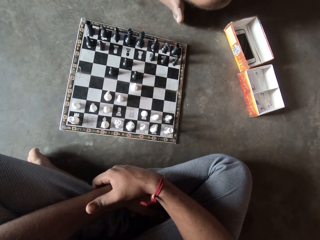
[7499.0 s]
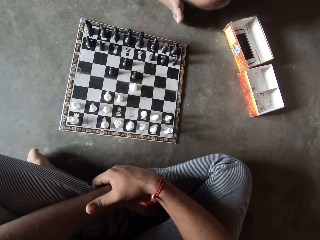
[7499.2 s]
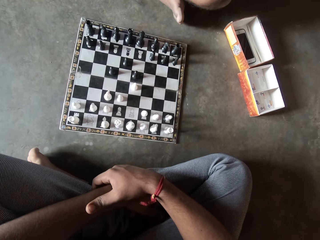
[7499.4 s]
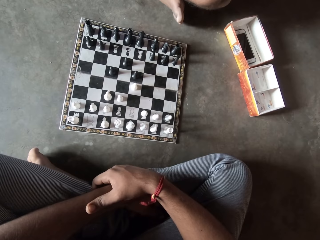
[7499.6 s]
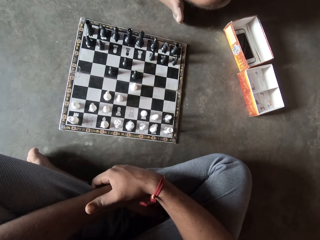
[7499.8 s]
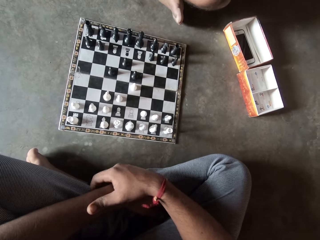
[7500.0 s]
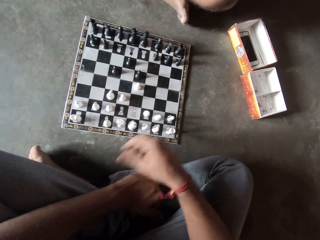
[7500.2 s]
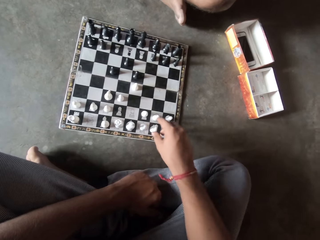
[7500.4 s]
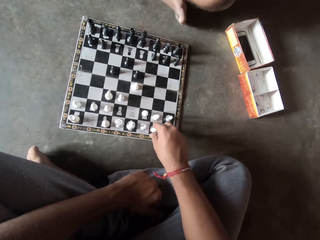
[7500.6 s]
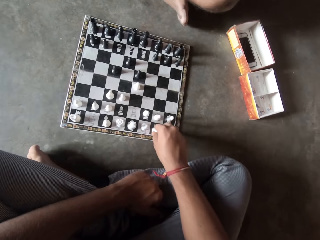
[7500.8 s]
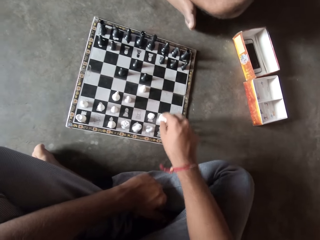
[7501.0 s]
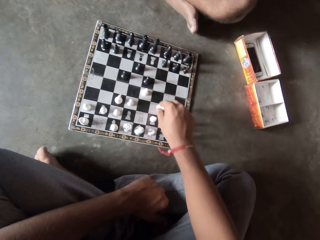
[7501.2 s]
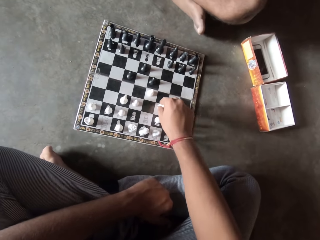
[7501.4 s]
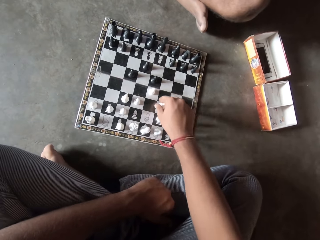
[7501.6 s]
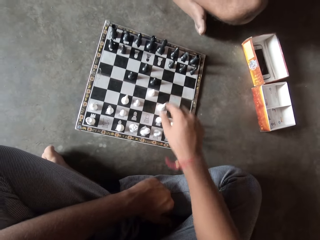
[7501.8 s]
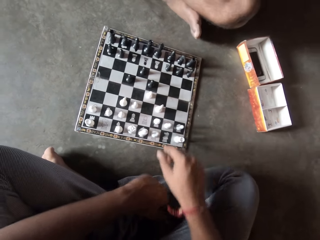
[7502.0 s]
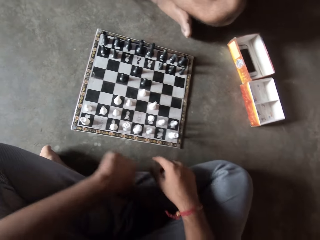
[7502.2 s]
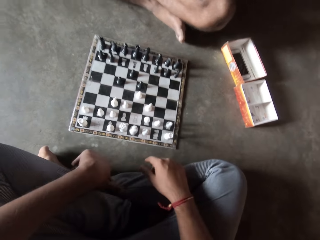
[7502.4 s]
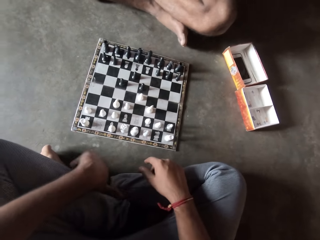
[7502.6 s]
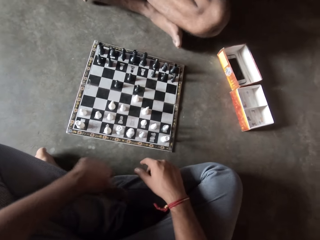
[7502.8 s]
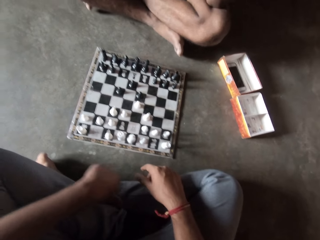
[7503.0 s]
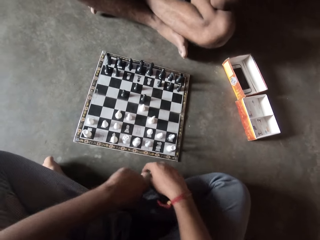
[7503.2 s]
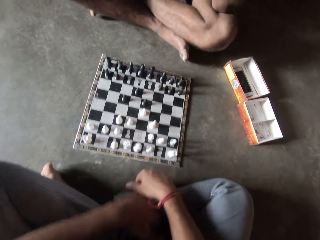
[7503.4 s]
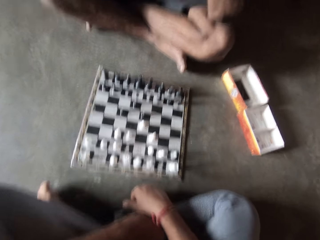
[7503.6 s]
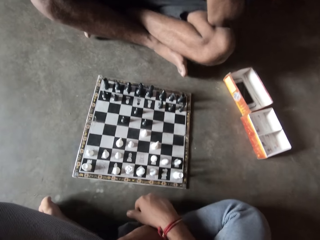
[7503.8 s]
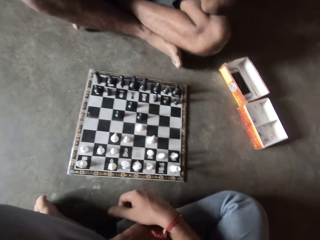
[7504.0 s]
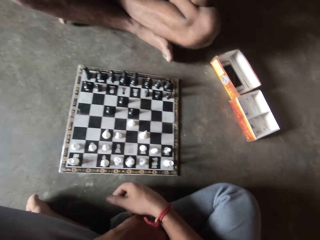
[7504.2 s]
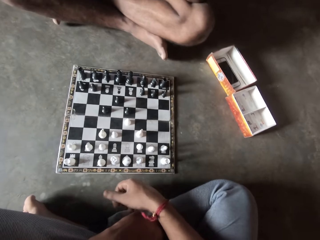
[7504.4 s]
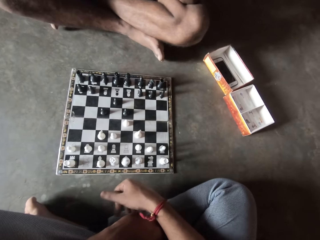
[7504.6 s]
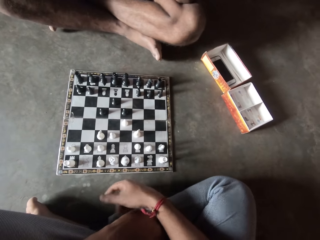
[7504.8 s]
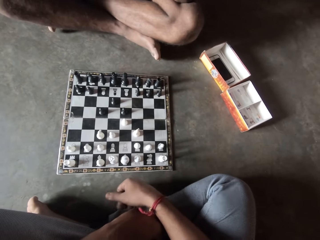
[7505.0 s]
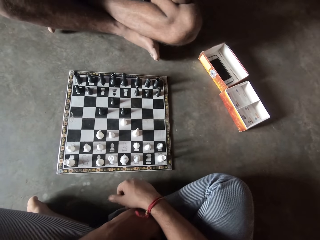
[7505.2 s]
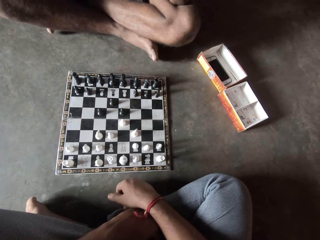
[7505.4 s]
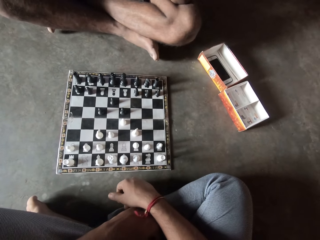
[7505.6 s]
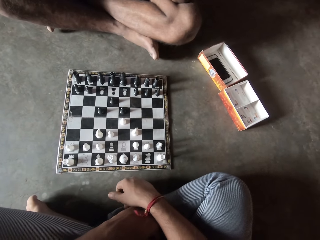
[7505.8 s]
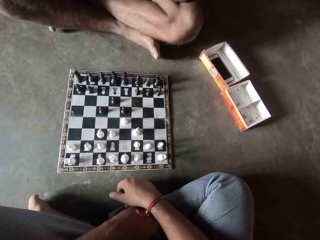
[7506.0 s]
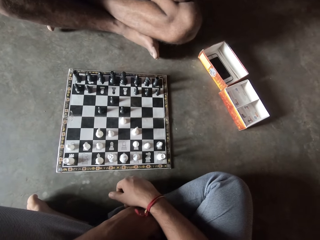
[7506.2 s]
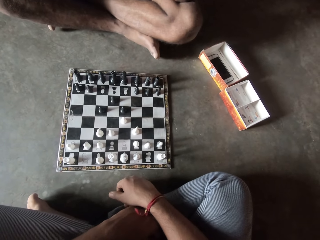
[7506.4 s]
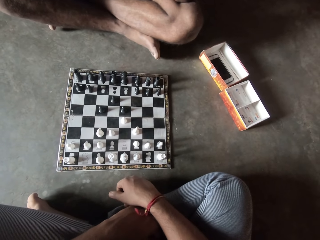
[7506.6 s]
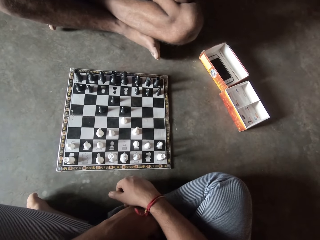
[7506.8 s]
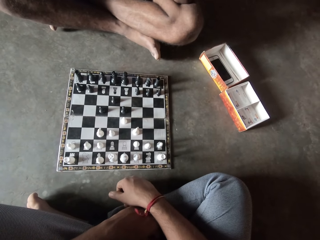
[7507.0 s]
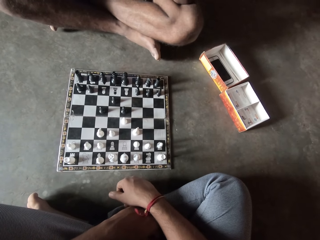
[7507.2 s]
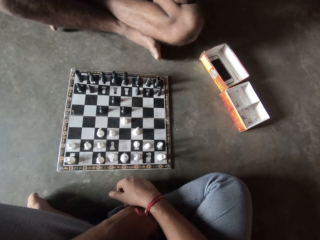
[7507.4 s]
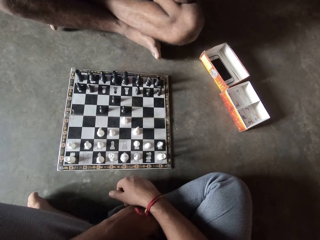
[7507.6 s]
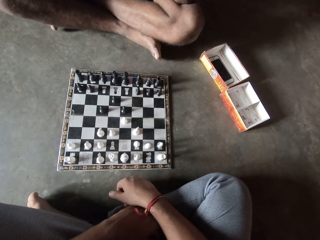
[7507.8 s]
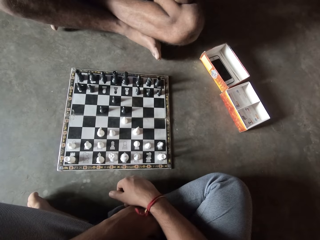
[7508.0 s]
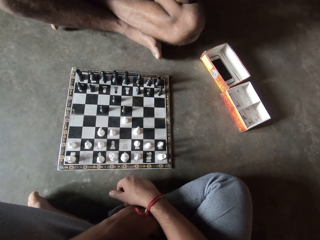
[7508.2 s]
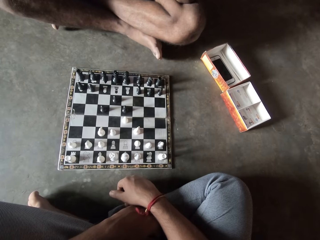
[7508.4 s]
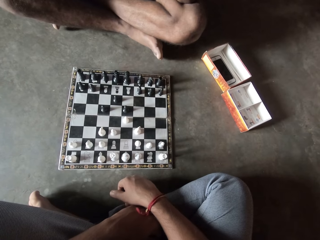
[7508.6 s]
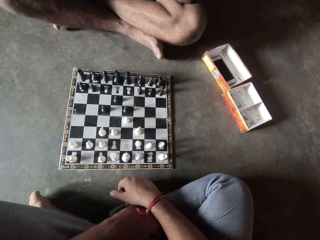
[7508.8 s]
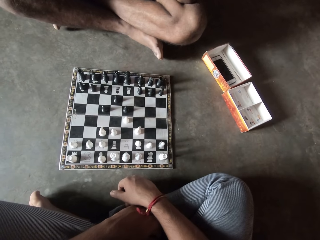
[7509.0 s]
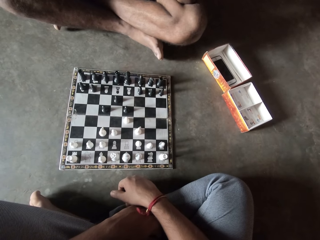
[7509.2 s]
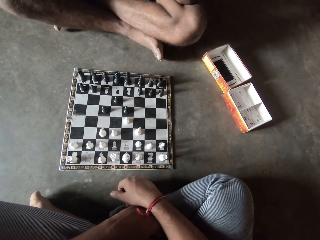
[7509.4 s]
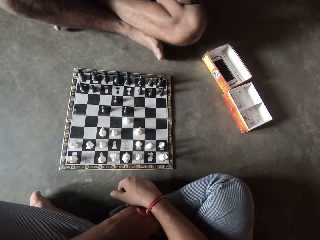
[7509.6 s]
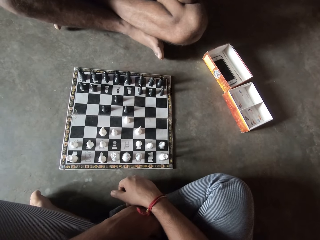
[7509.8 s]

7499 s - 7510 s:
The camera wearer moves another white piece, a knight, on the chess board with his right hand. He scratches his left leg with his left hand. He lays his hand on his leg, rubs his leg and moves his fingers.

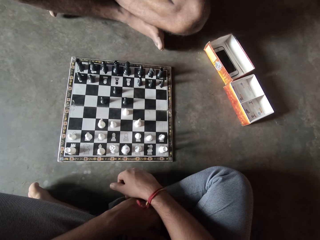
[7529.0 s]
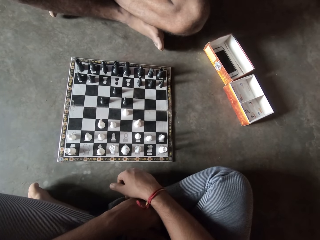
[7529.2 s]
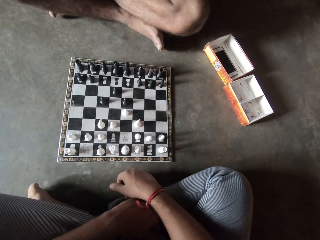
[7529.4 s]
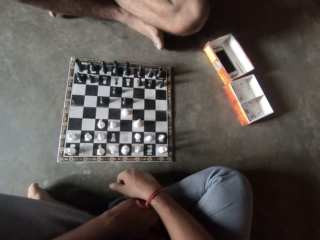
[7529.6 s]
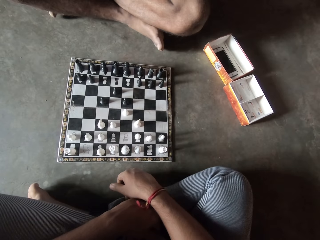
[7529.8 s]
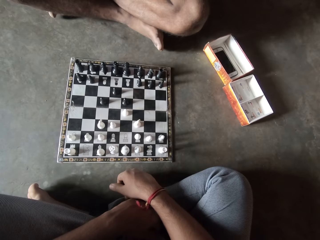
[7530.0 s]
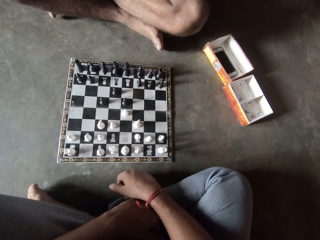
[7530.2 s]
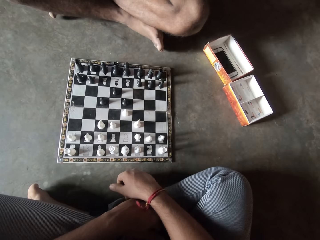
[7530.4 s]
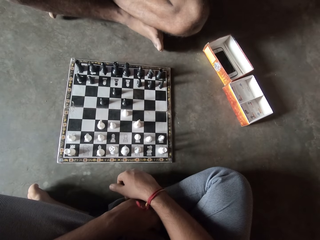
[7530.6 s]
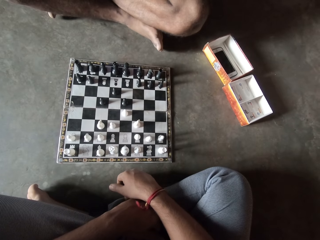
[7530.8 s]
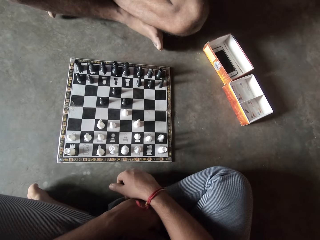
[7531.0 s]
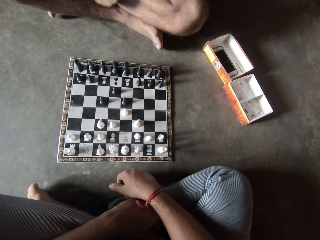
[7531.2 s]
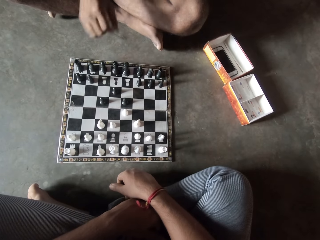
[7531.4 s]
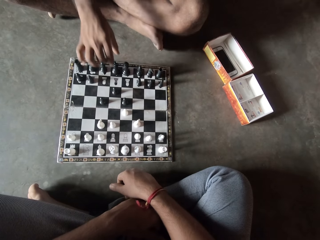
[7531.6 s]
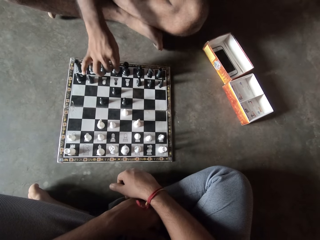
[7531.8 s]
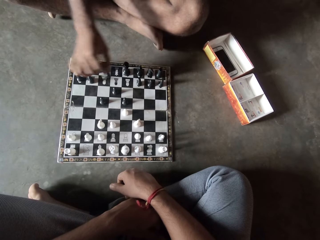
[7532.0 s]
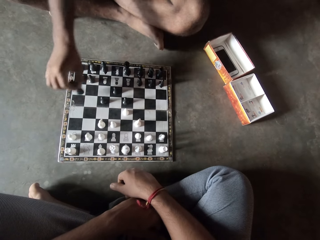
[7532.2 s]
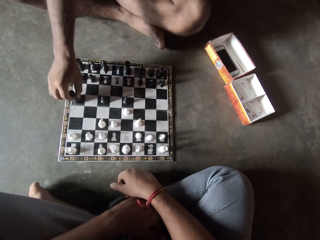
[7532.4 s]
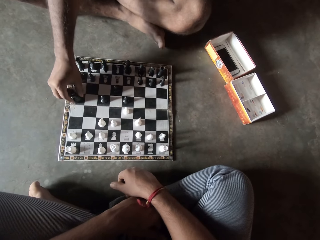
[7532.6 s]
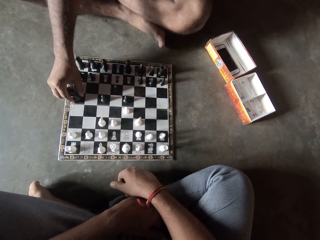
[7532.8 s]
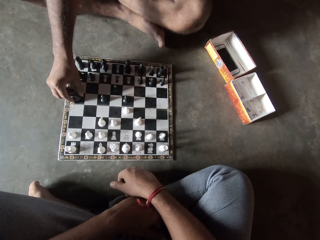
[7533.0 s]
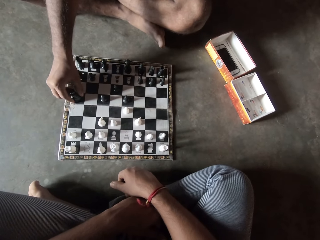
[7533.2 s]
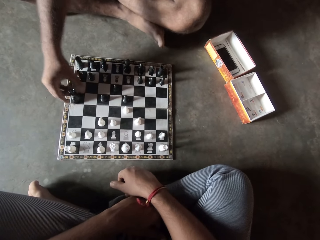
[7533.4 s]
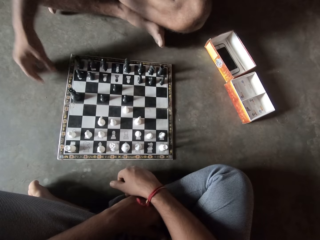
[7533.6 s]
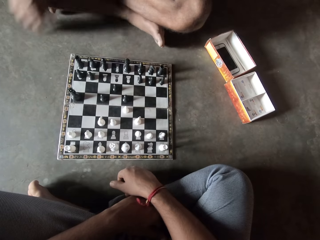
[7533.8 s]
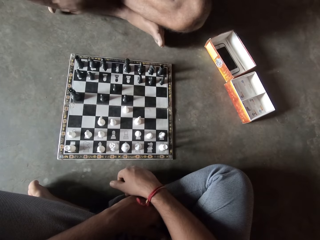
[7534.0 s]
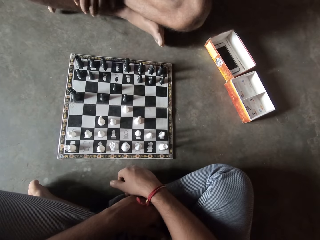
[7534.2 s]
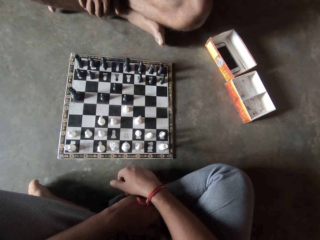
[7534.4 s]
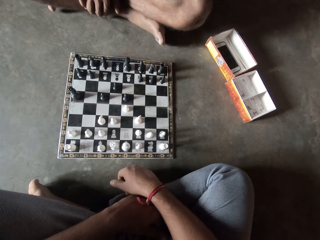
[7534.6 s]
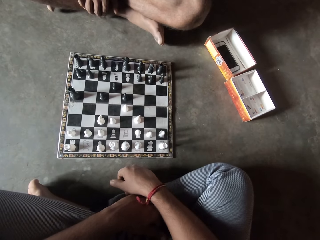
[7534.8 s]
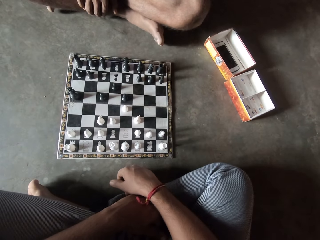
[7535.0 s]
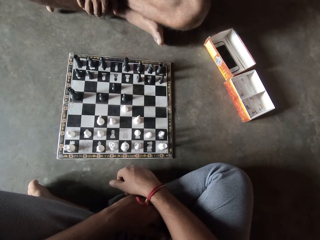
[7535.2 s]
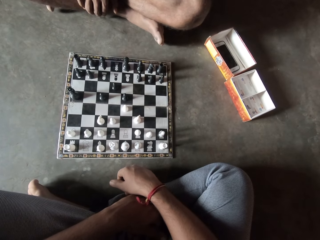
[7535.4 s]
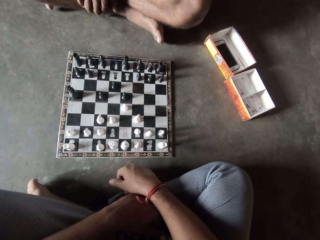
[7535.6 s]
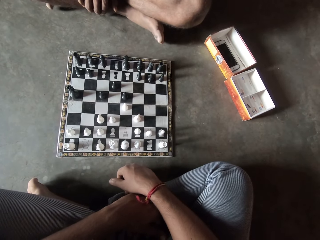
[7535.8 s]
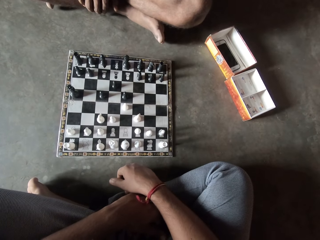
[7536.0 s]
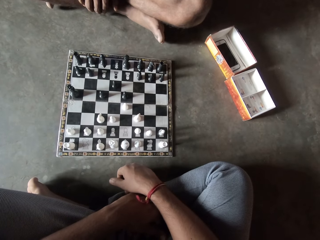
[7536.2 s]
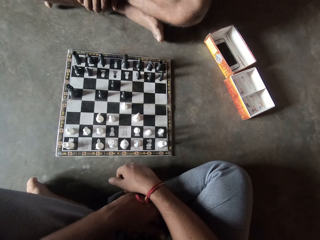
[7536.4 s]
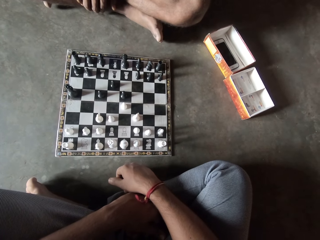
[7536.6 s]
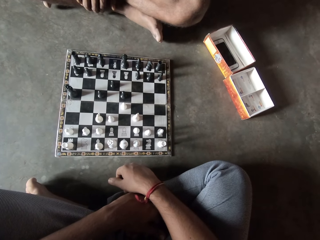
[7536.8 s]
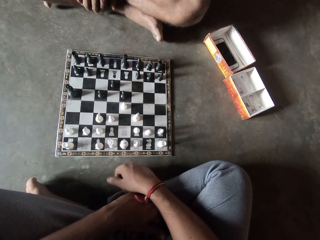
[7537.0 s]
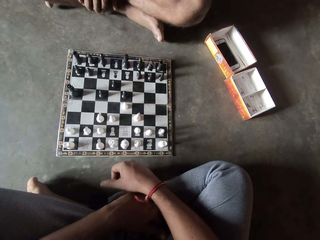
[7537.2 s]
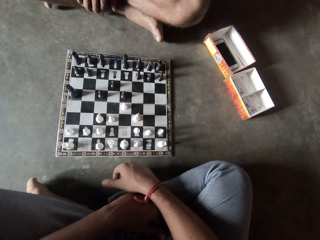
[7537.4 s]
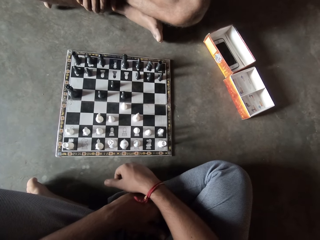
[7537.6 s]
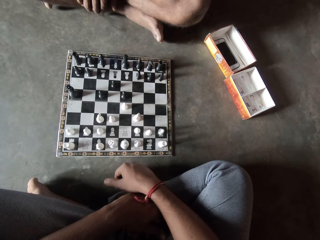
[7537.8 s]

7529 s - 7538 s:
A man moves another black piece on the chess board with his right hand. The camera wearer moves a rook on the chessboard. The man lays his hand on his leg. The camera wearer taps his right hand on the floor repeatedly.
